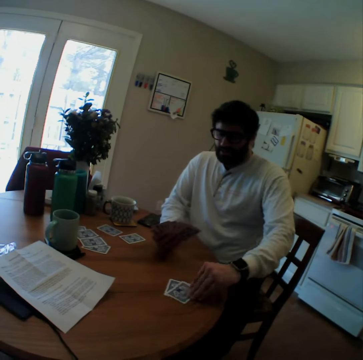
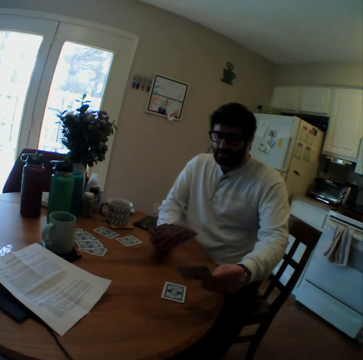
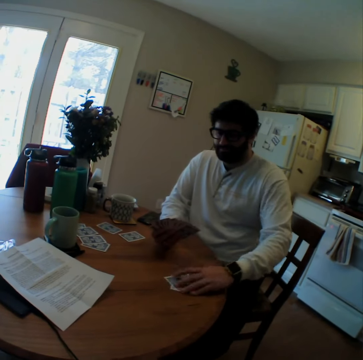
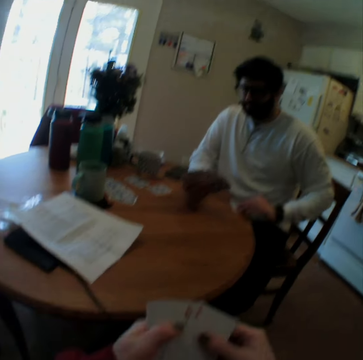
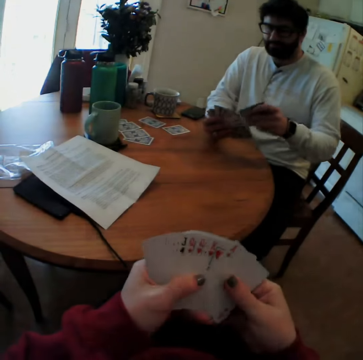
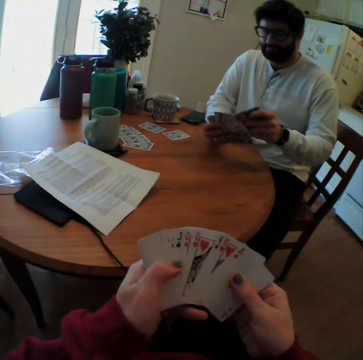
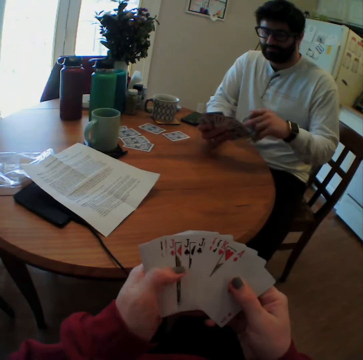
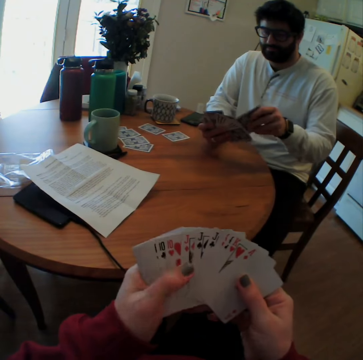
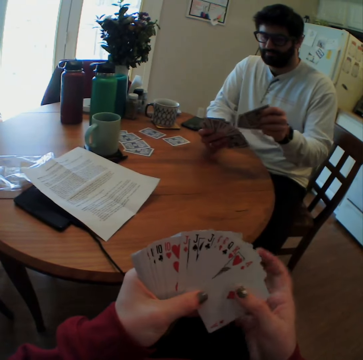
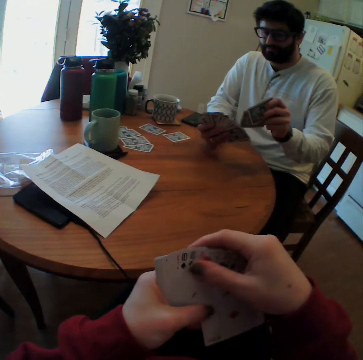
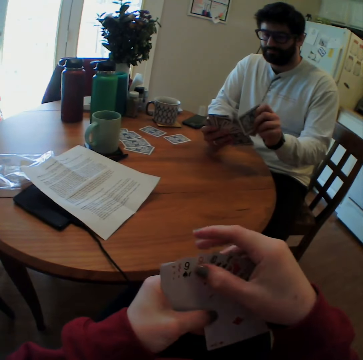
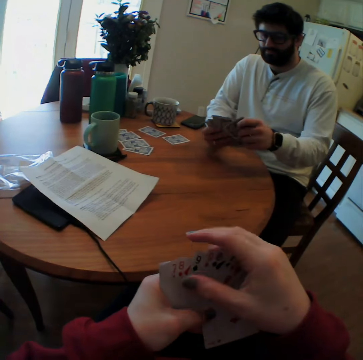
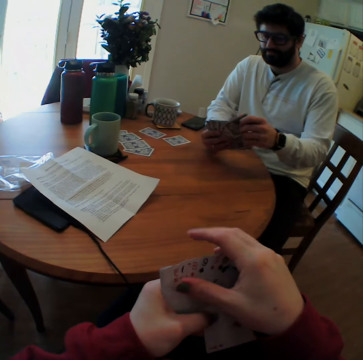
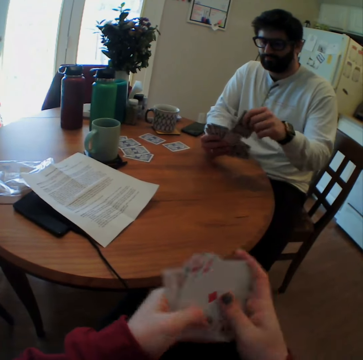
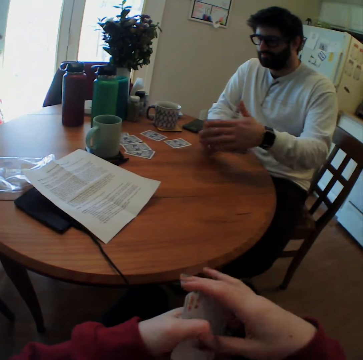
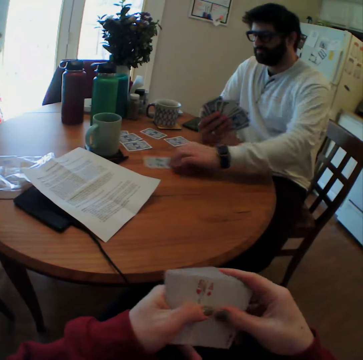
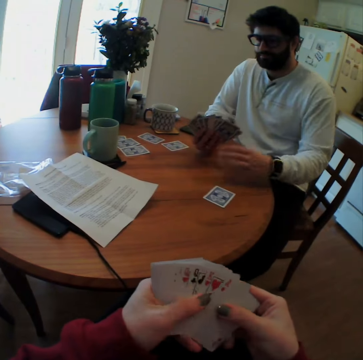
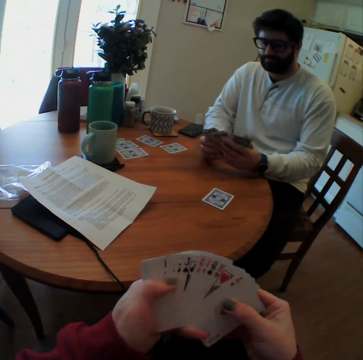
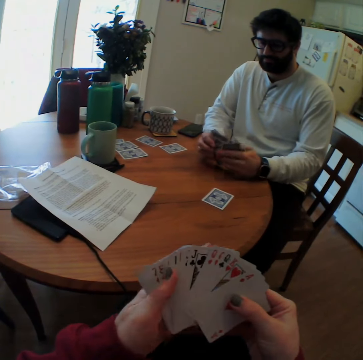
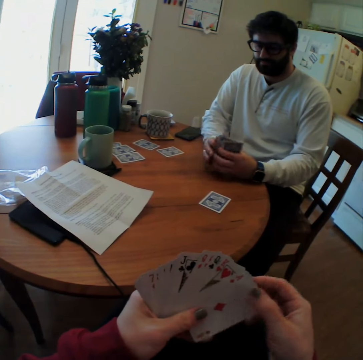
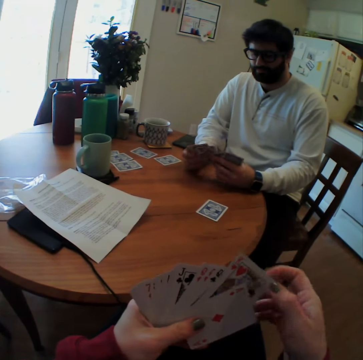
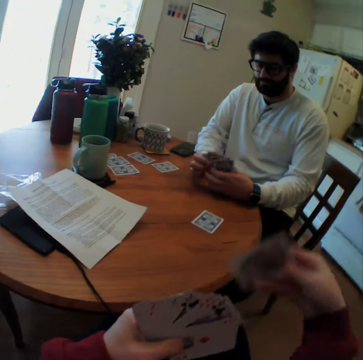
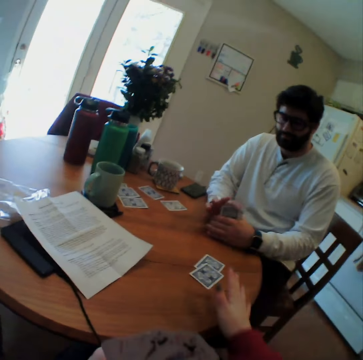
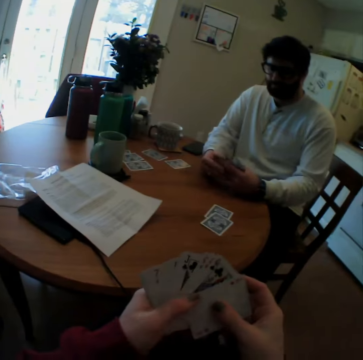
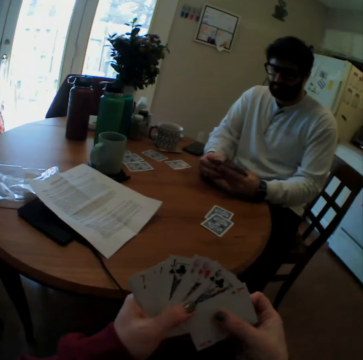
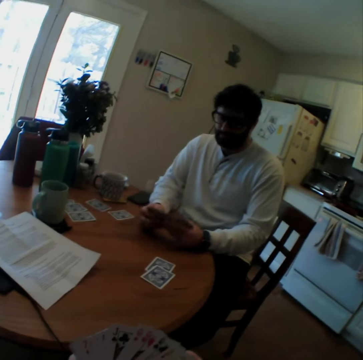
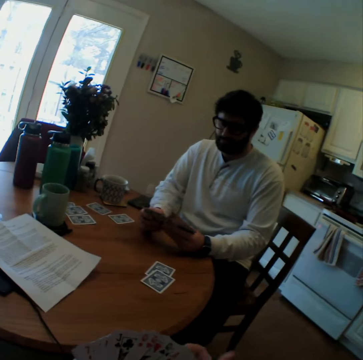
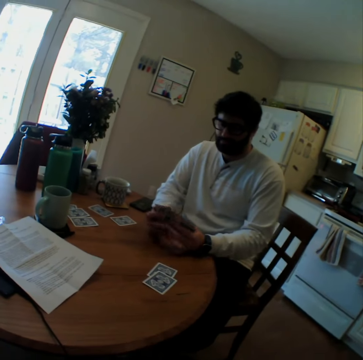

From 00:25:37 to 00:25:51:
A man looks at the playing card and takes the playing cards. The camera wearer arranges the playing cards. The man arranges the playing cards. The camera wearer counts cards. The man moves a playing card close on the table. The camera wearer plays card games with the man. They put a card on a table.

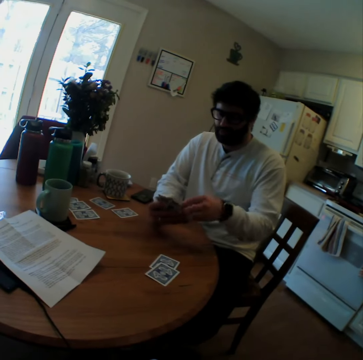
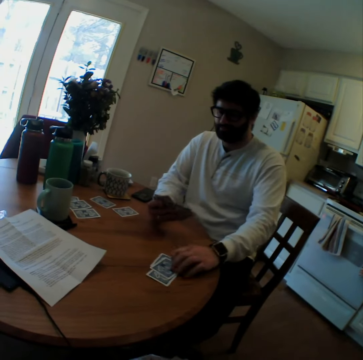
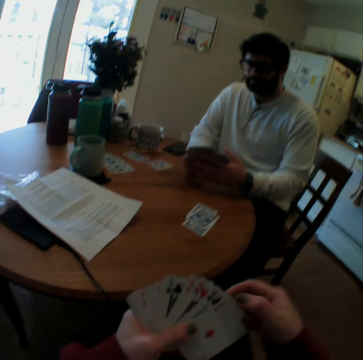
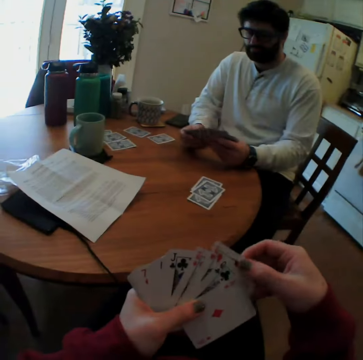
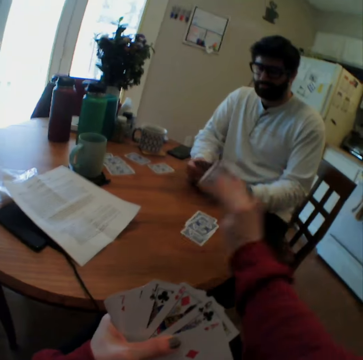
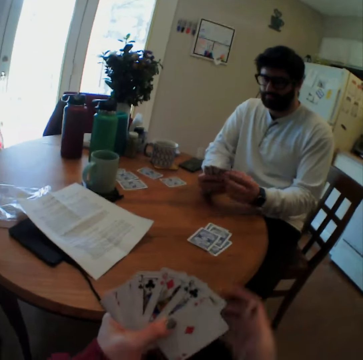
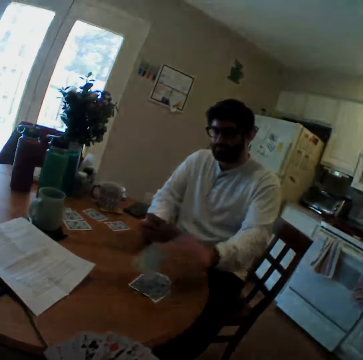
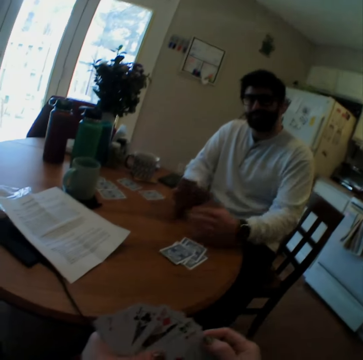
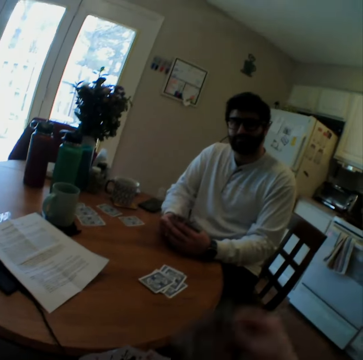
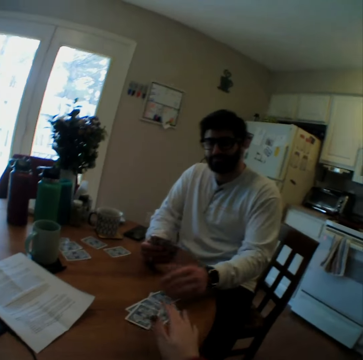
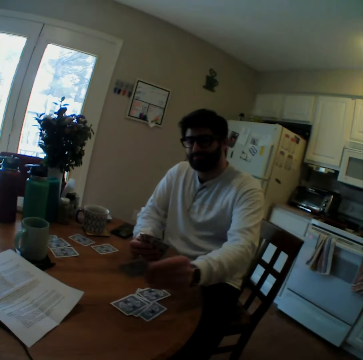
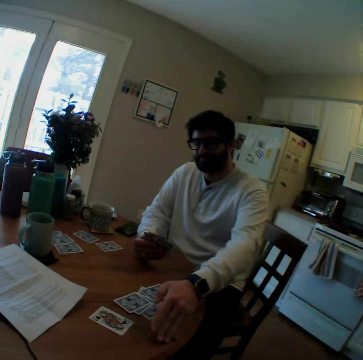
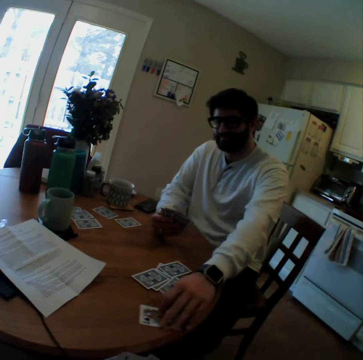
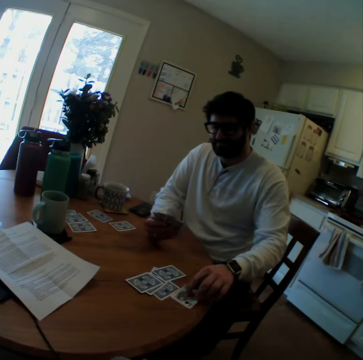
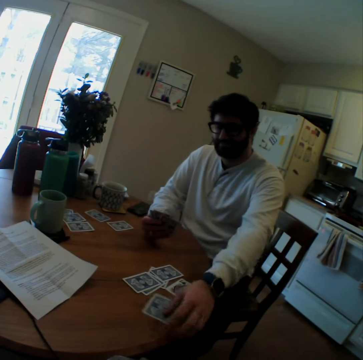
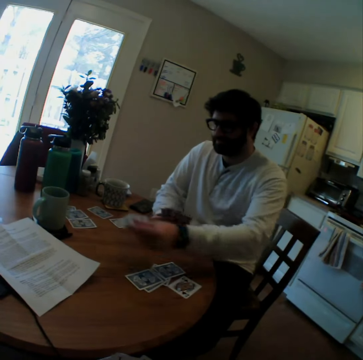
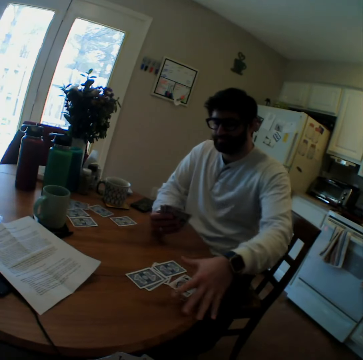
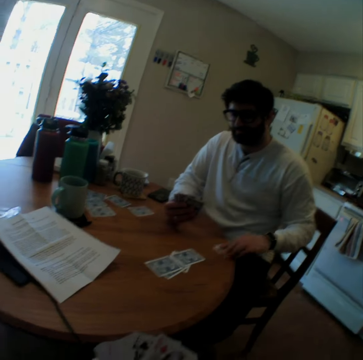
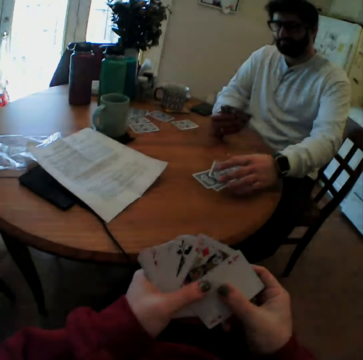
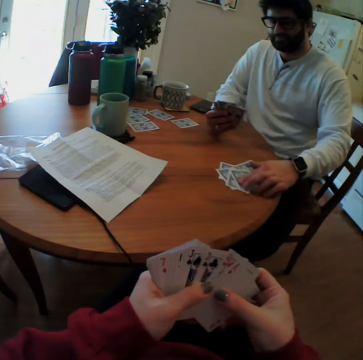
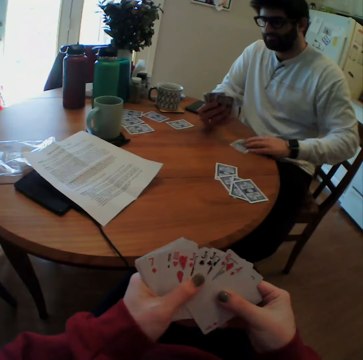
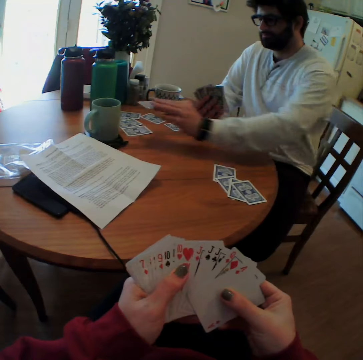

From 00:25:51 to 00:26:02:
A man puts a card on a table. The camera wearer puts a card on the table. The man puts a card on the table and picks up a card. The man rearranges playing cards on the table and picks up a card.

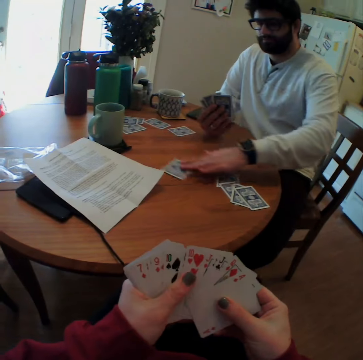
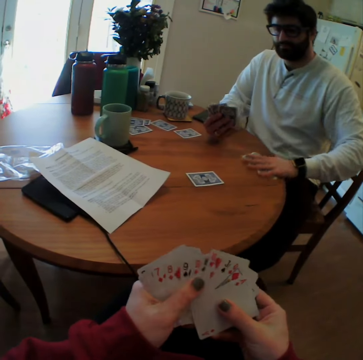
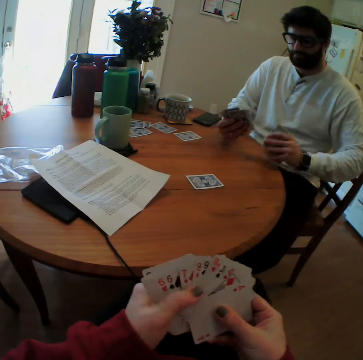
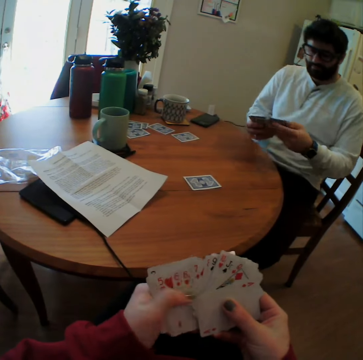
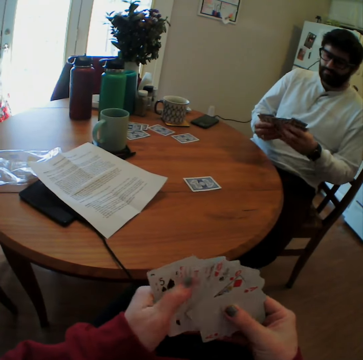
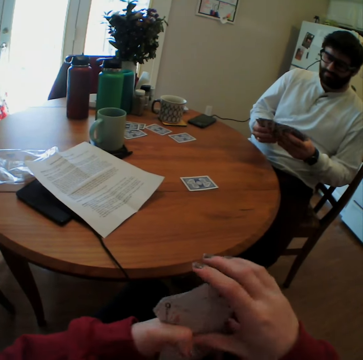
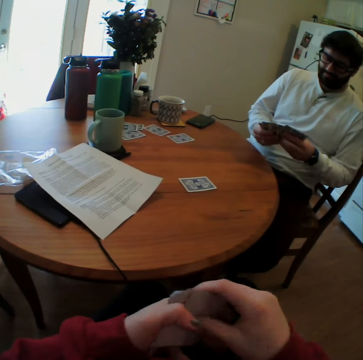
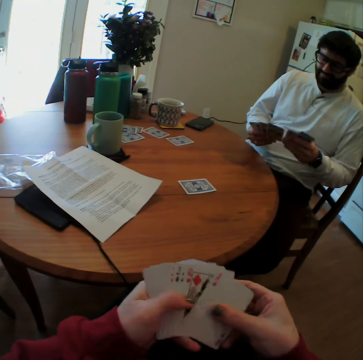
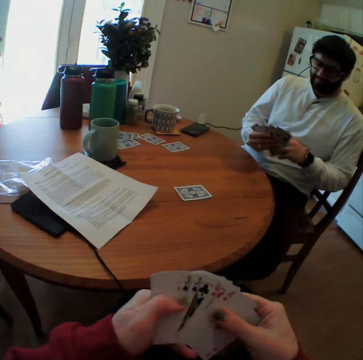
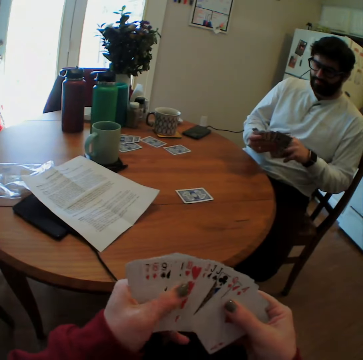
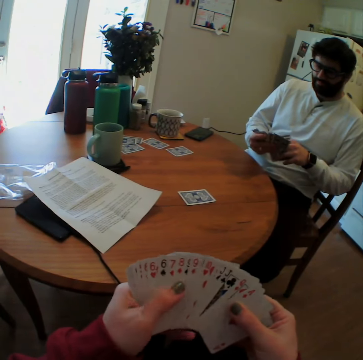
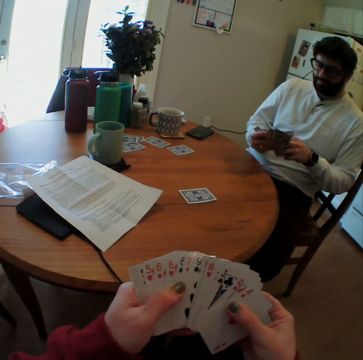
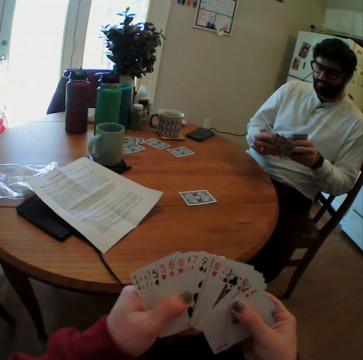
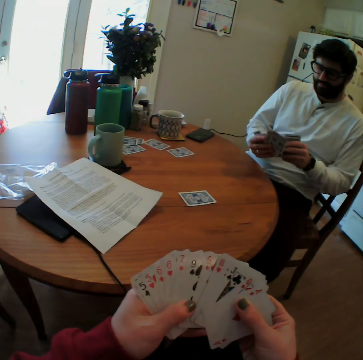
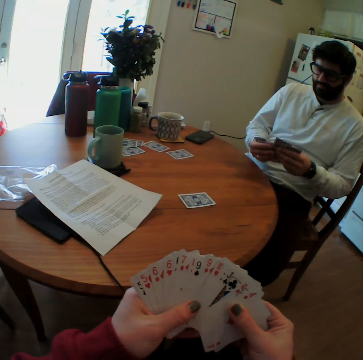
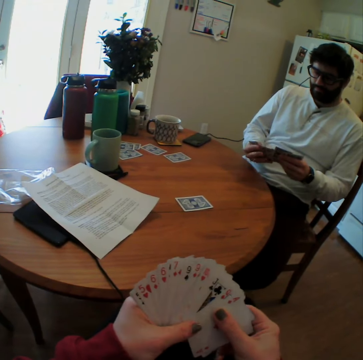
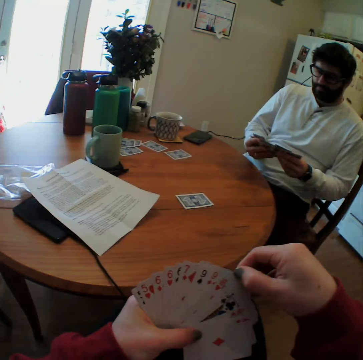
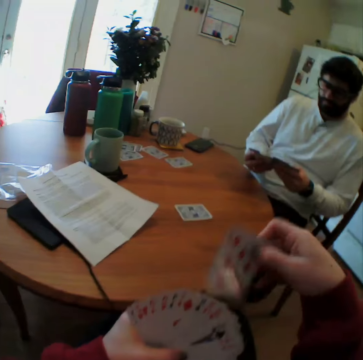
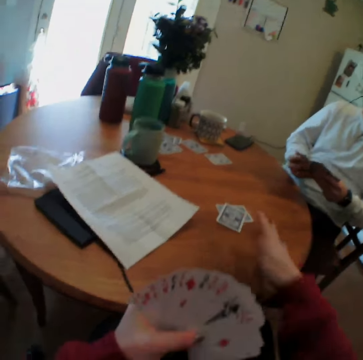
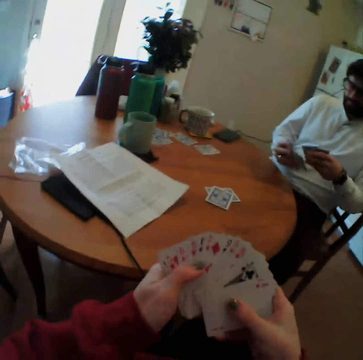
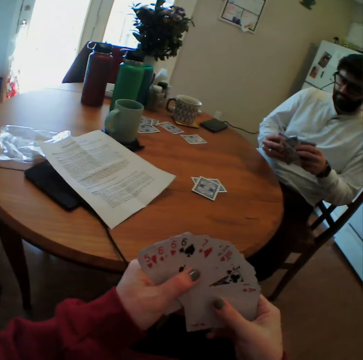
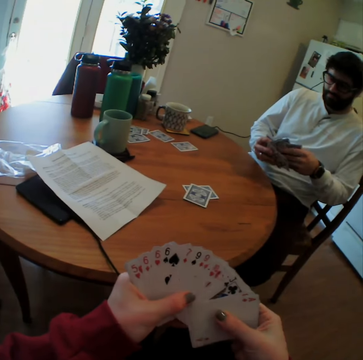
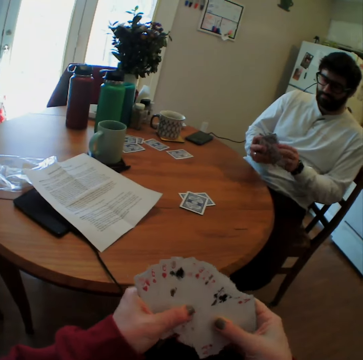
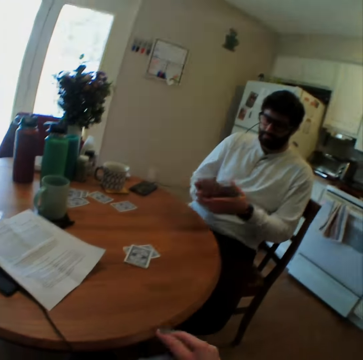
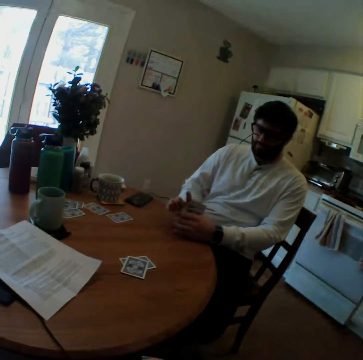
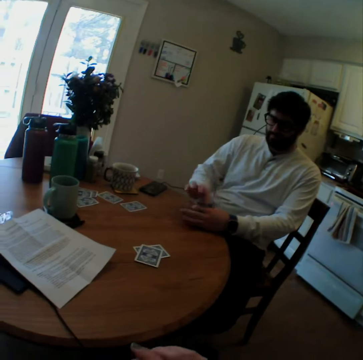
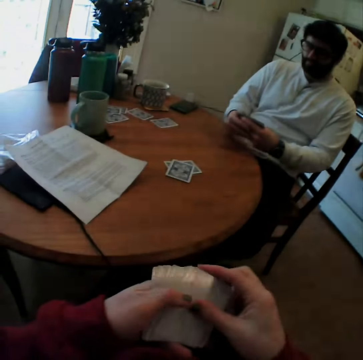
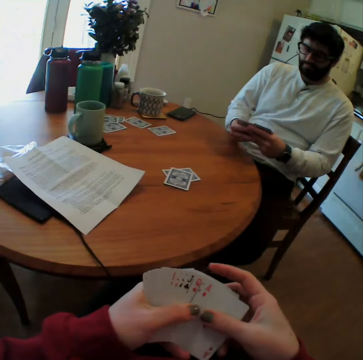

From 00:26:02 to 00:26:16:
A man moves a card, takes some playing cards, and arranges the playing cards. The camera wearer arranges the playing cards. They count cards. They speak. They play card games with the man. They put a card on a table.
